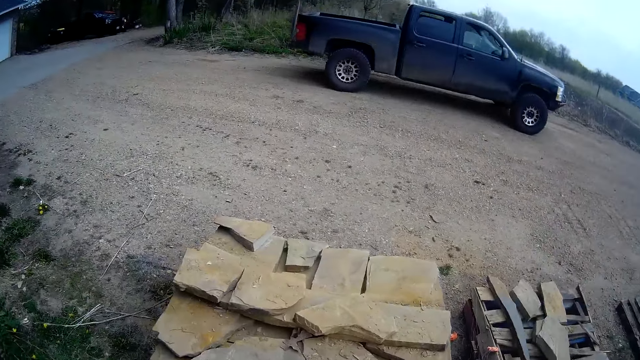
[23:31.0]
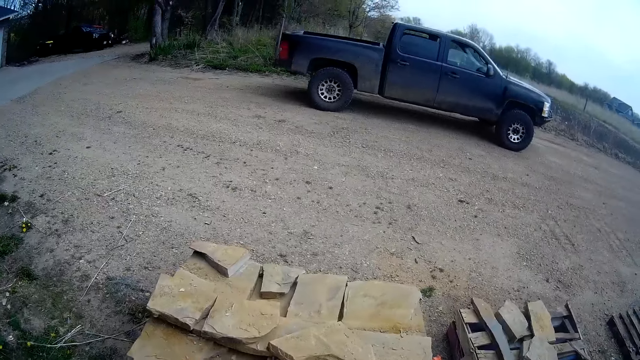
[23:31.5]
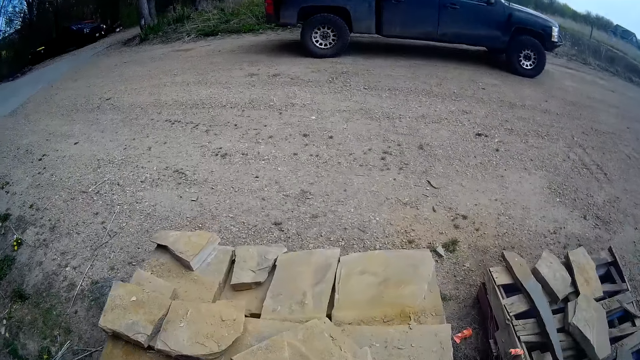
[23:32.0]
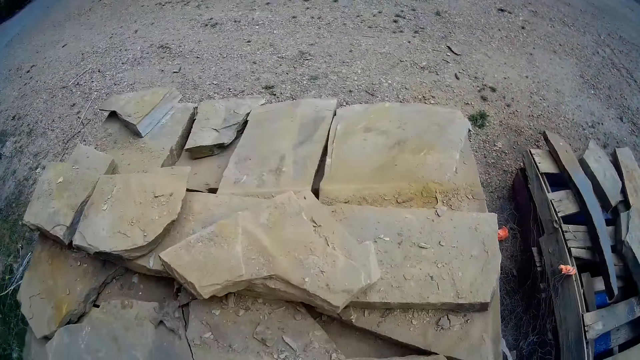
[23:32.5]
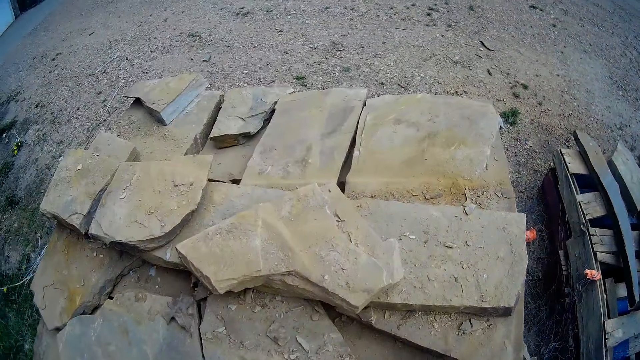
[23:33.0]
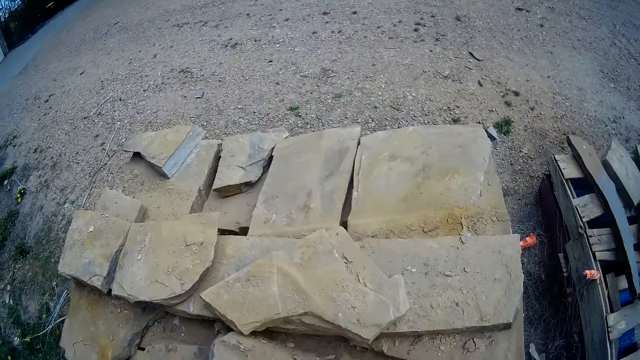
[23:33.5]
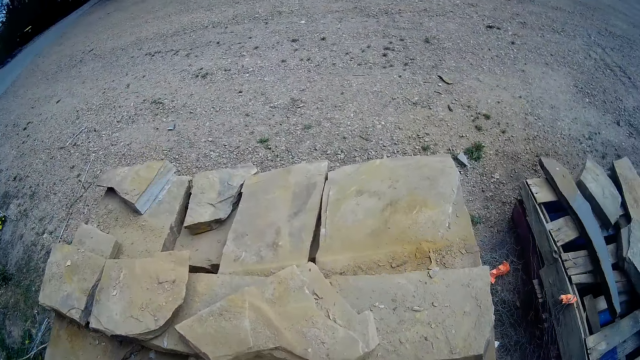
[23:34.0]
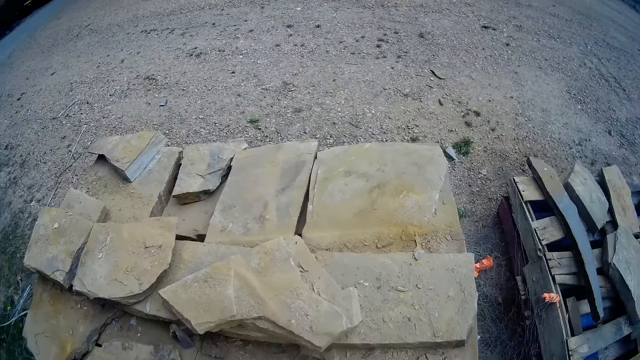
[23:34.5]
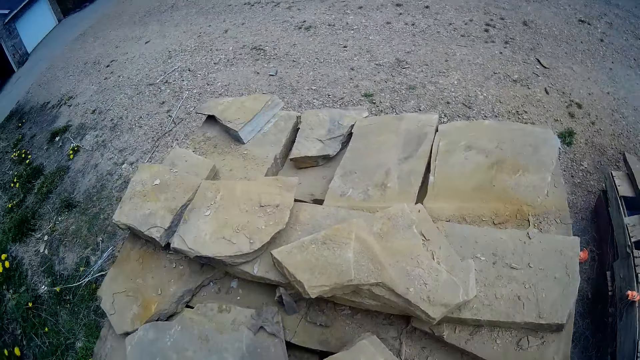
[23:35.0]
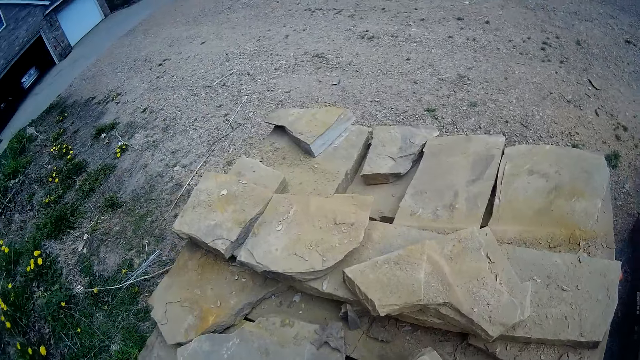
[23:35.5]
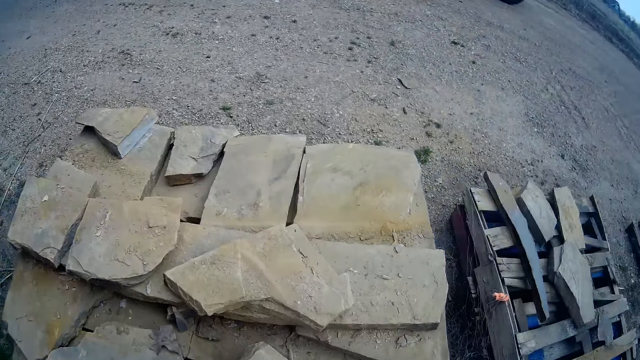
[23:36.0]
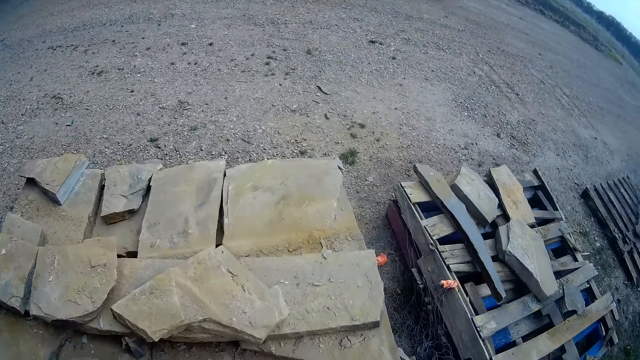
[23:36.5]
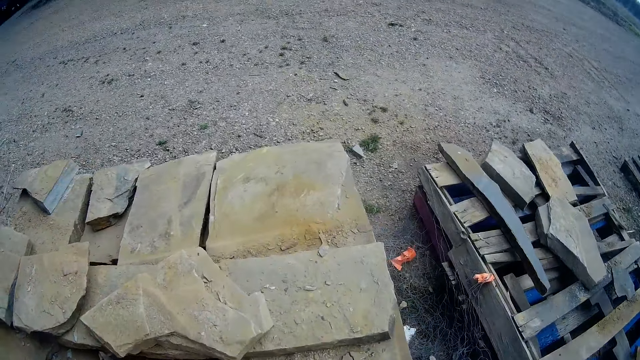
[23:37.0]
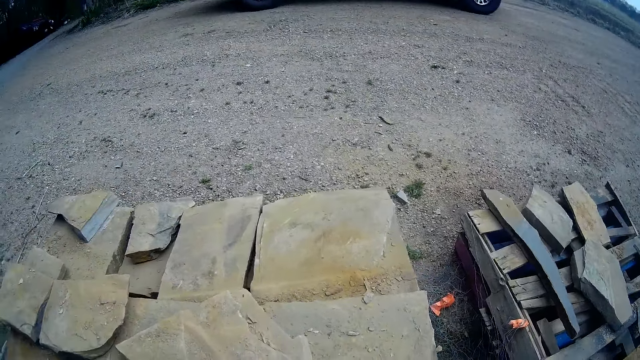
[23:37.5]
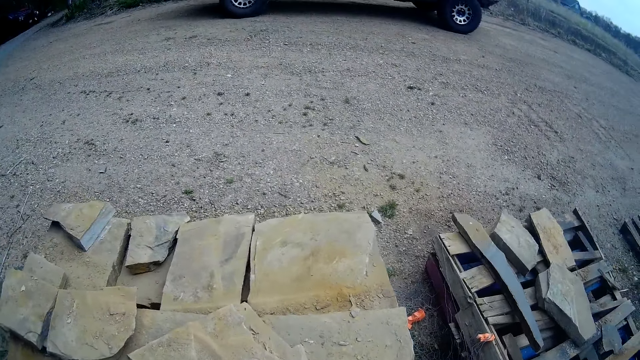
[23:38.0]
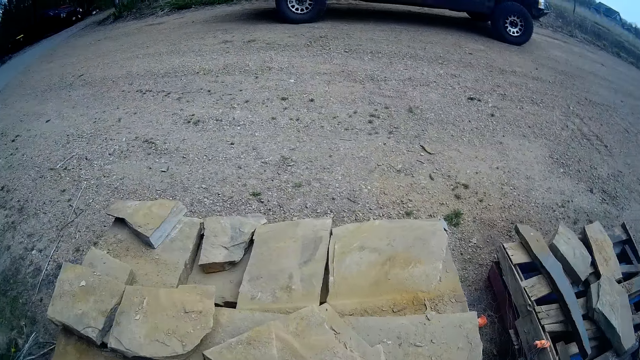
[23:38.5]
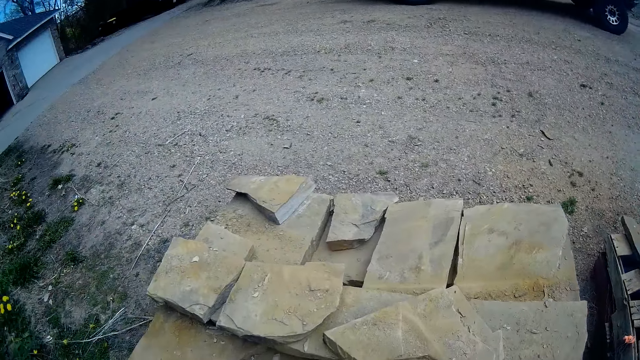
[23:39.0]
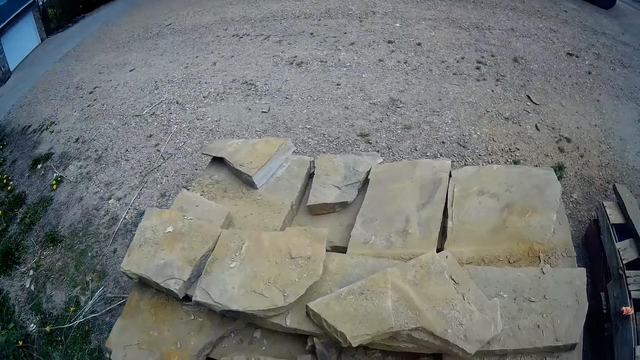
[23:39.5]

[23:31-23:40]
The camera wearer picks up a tile stone.

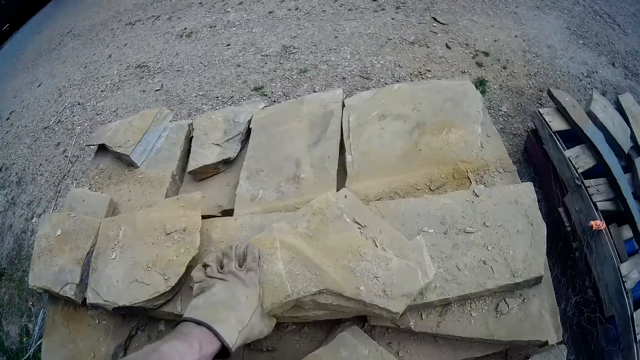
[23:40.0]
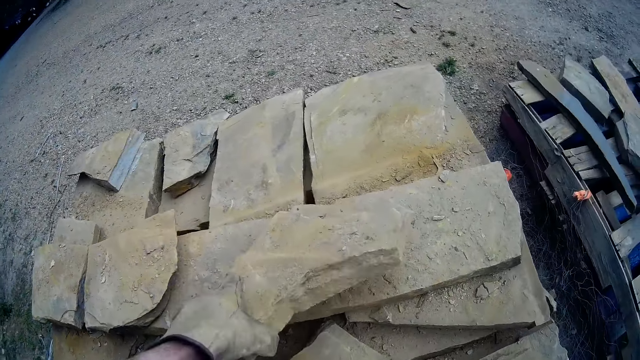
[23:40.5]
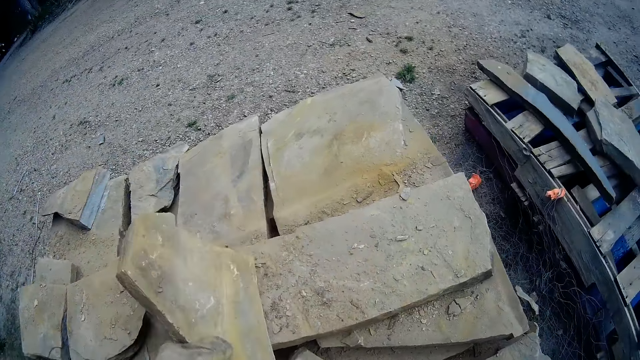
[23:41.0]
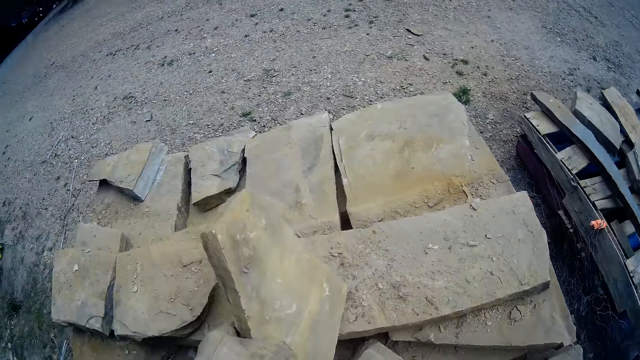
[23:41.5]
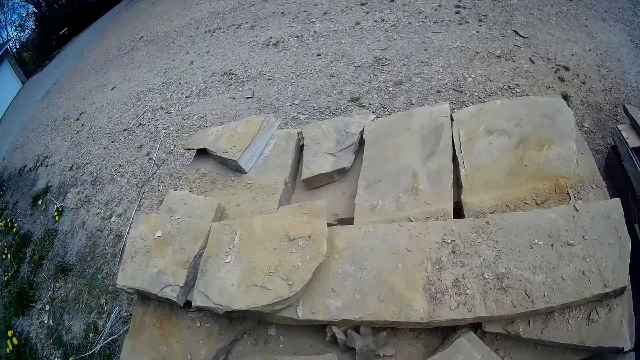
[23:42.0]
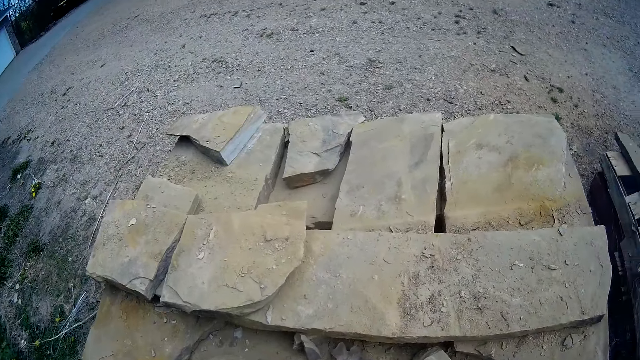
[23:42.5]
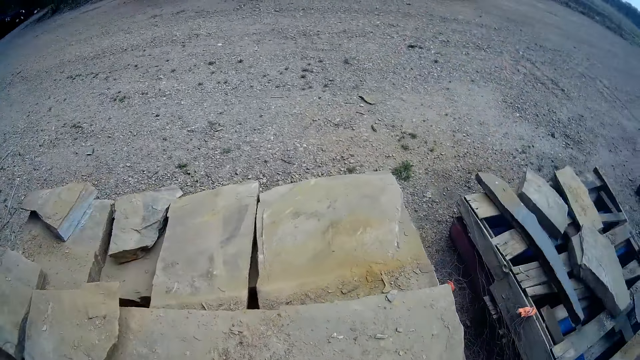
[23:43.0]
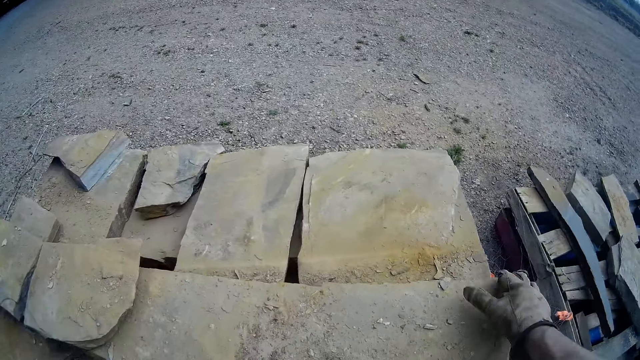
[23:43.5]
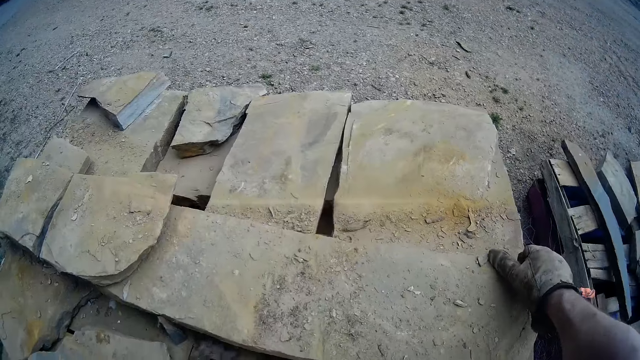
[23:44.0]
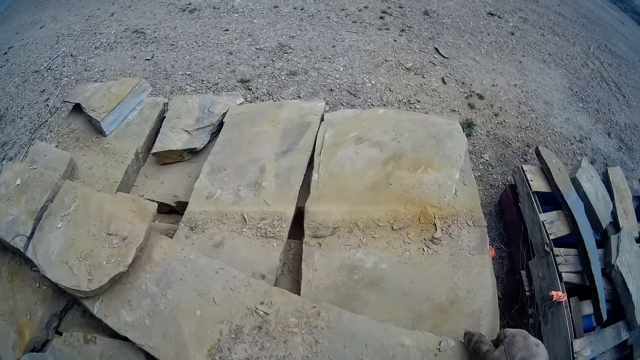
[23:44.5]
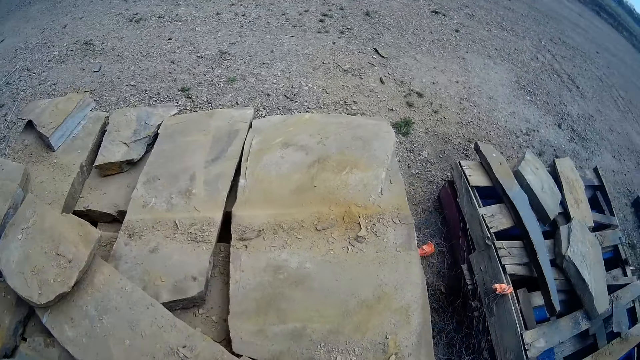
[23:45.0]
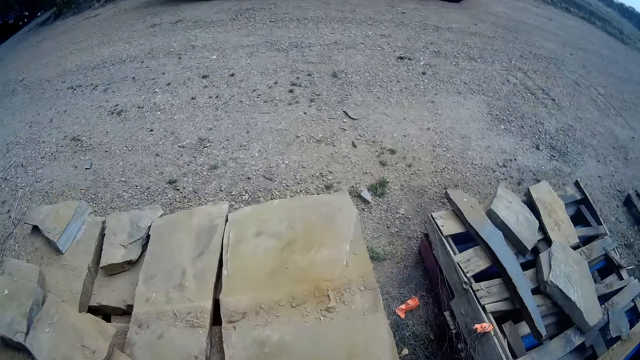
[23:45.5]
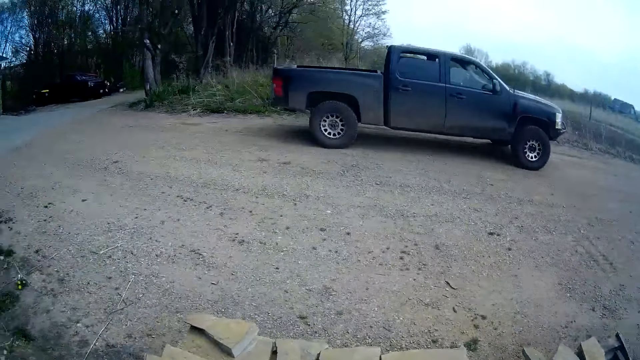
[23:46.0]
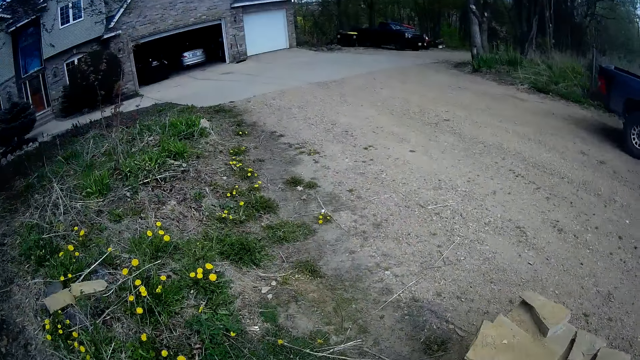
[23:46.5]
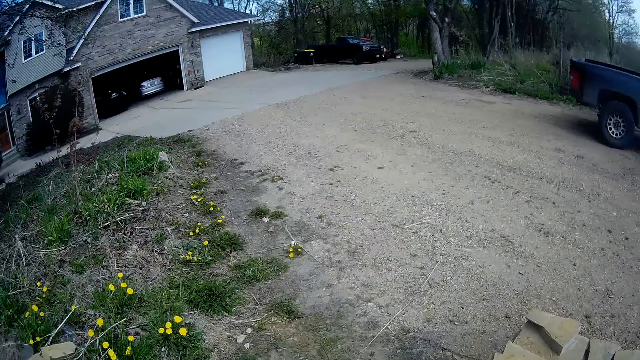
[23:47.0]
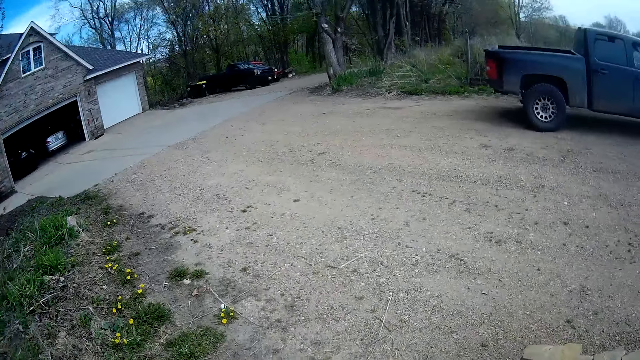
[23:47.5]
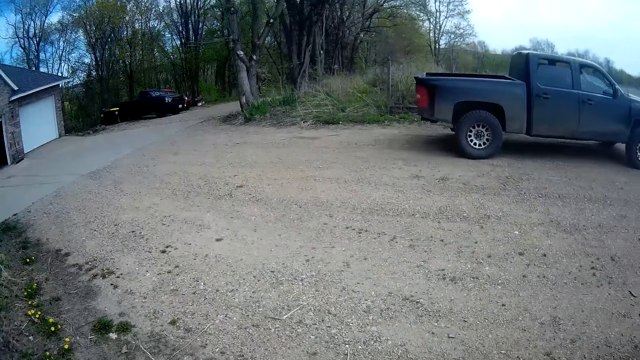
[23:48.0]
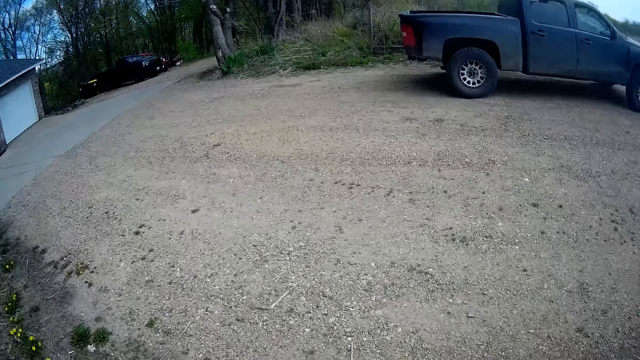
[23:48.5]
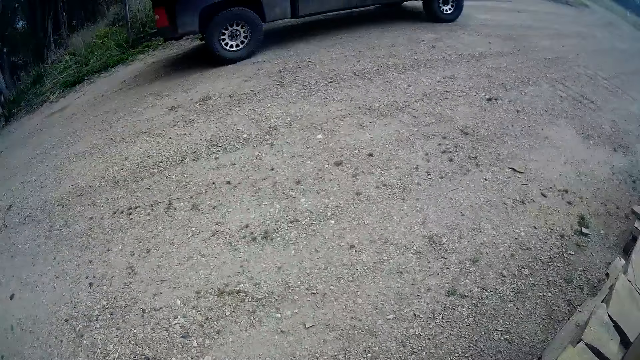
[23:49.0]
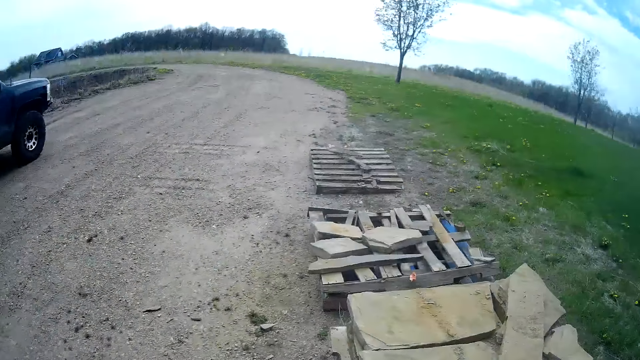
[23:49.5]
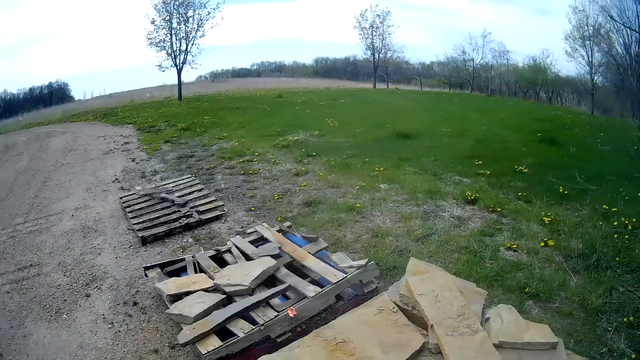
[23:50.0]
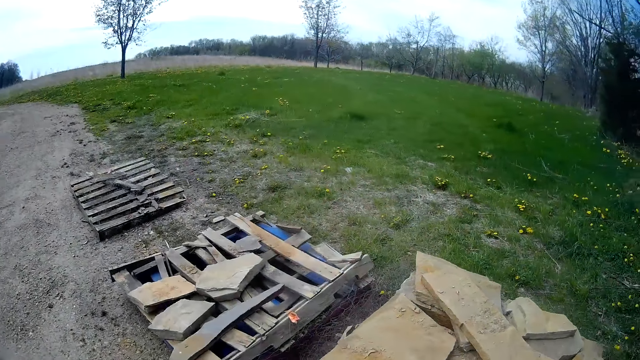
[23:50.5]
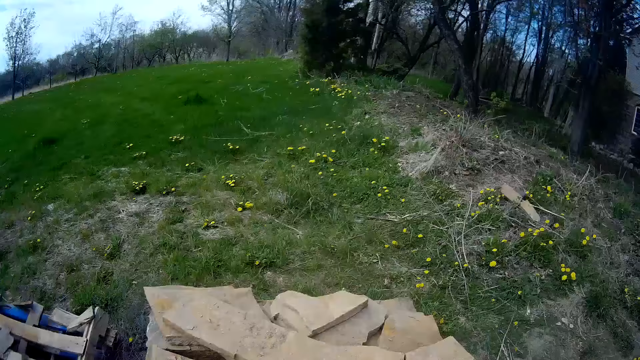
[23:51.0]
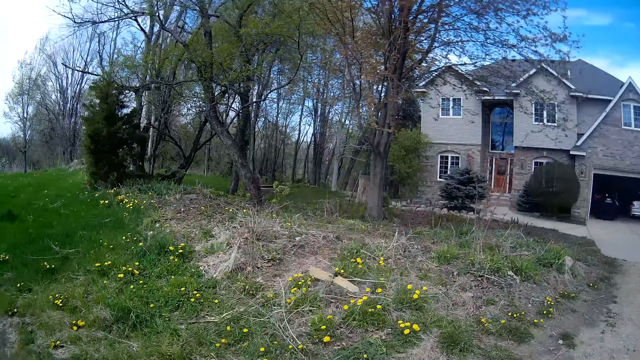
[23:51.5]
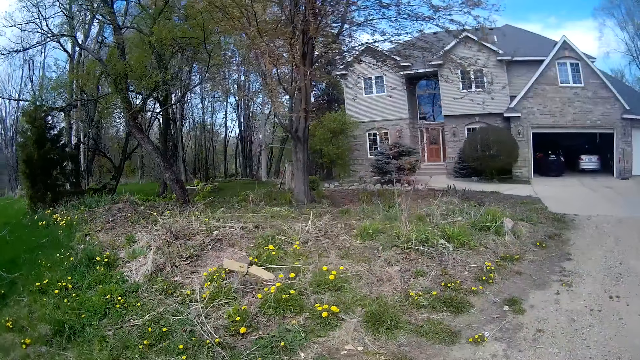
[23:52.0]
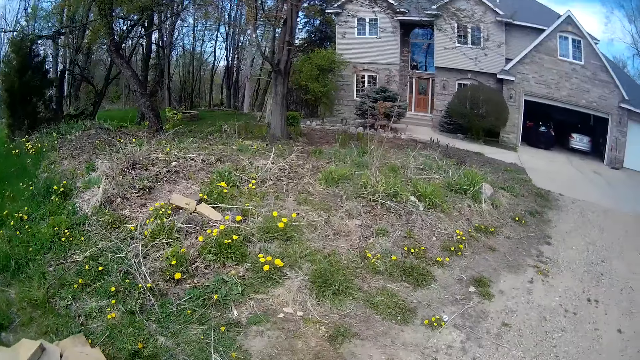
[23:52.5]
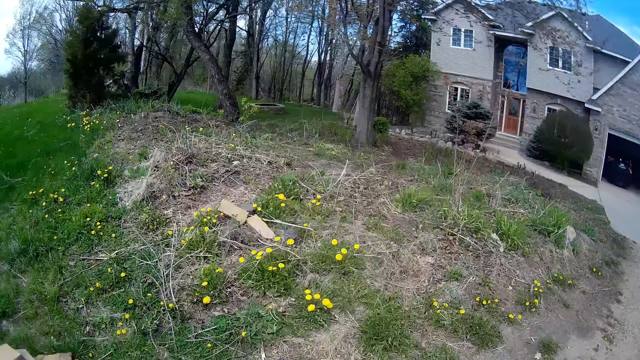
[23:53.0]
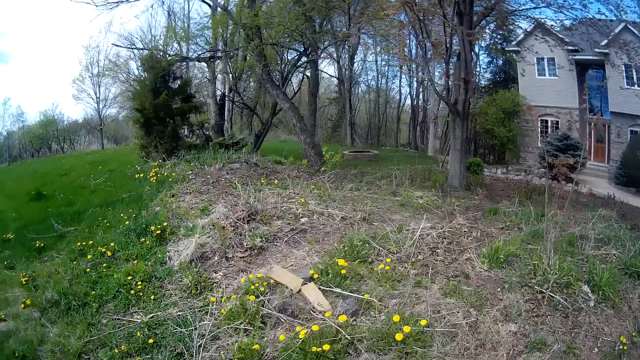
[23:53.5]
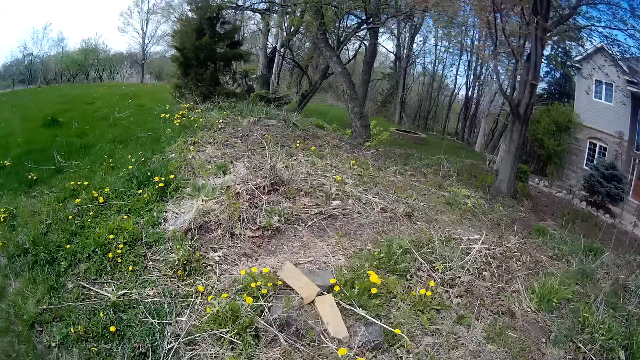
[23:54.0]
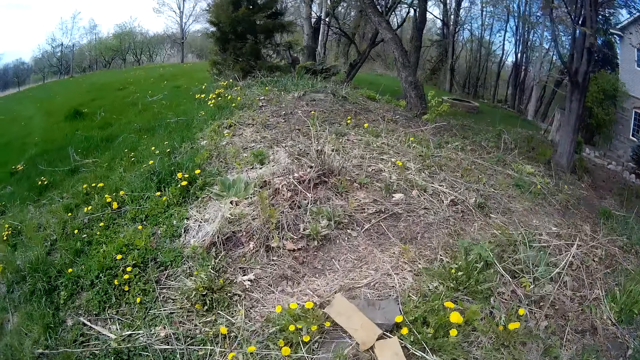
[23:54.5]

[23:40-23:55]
The camera wearer picks a slab from a stack of slabs with his left hand. He drags a slab from the stack of slabs with his right hand. He walks to a driveway from the lawn. He walks to the lawn from the driveway.
